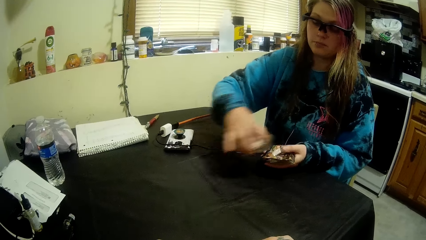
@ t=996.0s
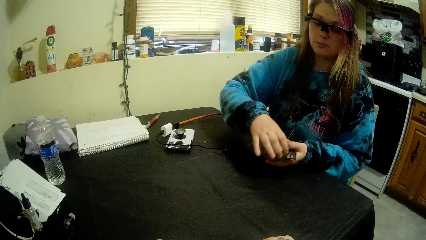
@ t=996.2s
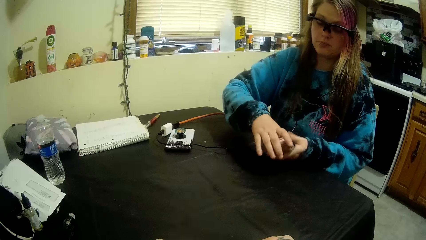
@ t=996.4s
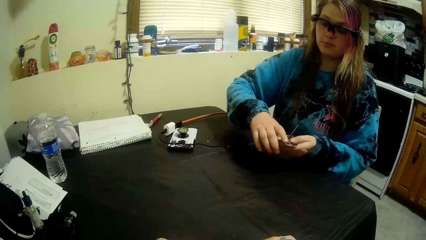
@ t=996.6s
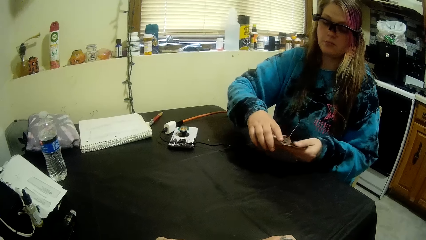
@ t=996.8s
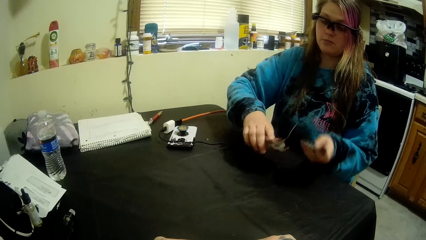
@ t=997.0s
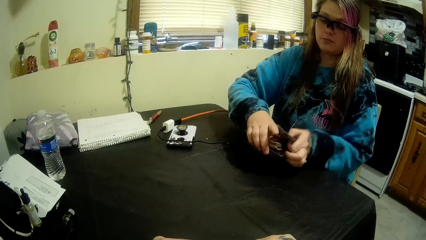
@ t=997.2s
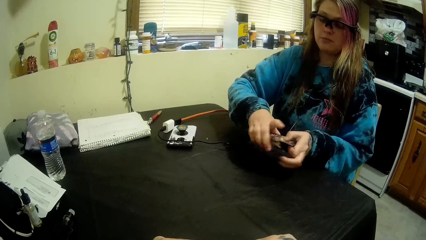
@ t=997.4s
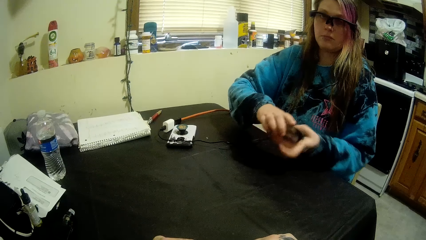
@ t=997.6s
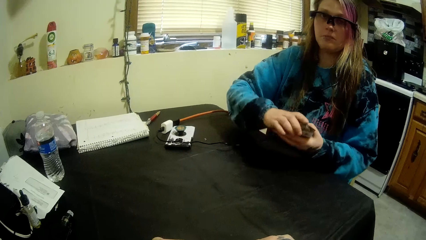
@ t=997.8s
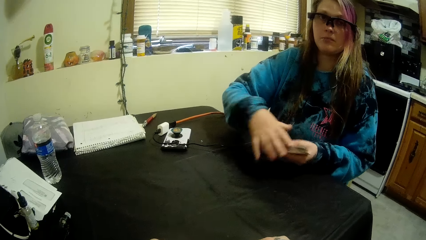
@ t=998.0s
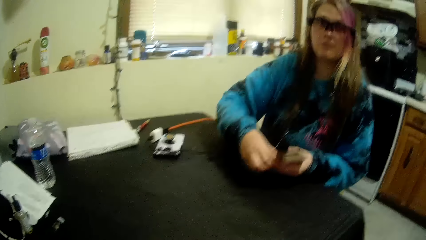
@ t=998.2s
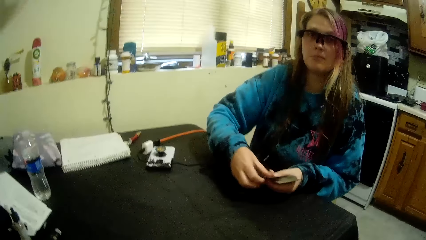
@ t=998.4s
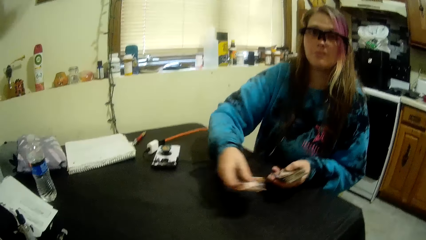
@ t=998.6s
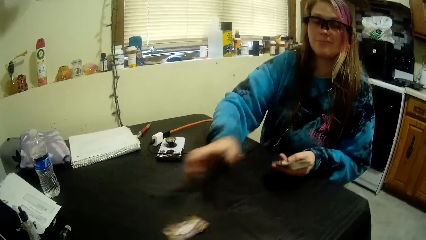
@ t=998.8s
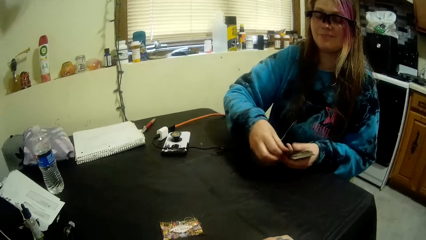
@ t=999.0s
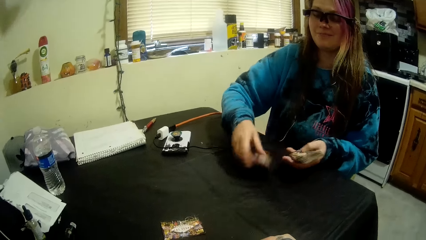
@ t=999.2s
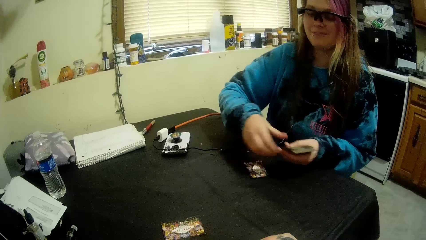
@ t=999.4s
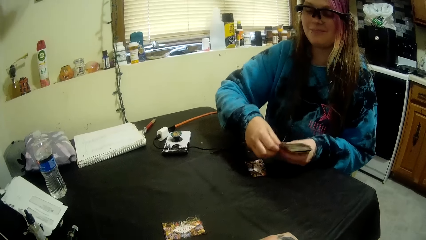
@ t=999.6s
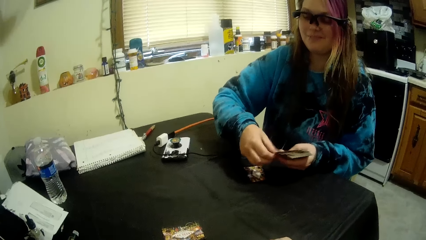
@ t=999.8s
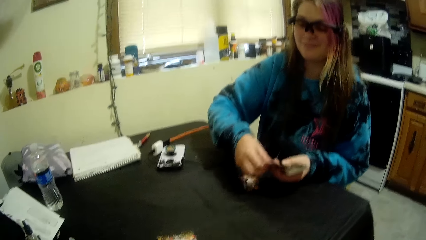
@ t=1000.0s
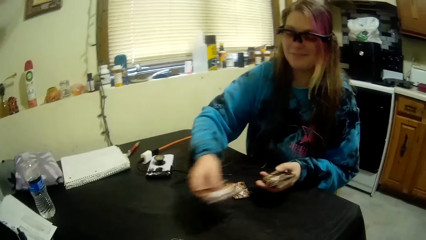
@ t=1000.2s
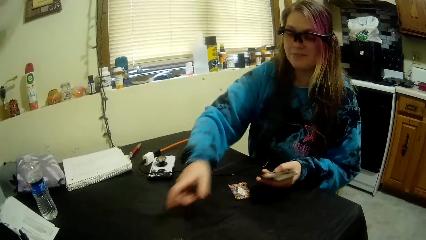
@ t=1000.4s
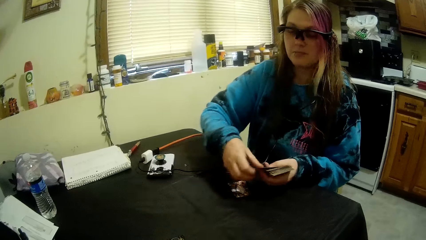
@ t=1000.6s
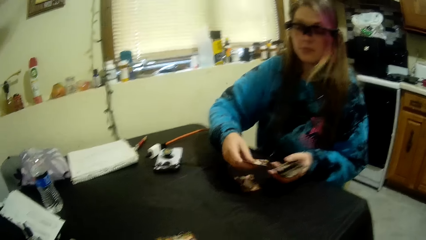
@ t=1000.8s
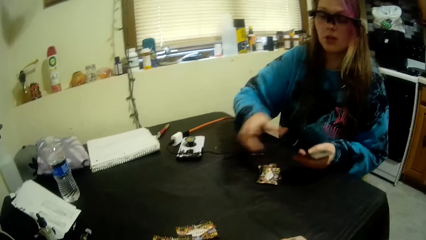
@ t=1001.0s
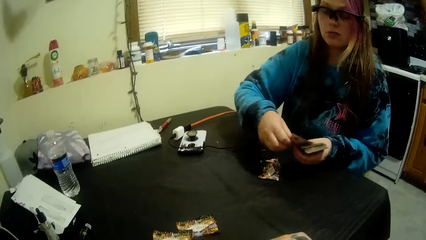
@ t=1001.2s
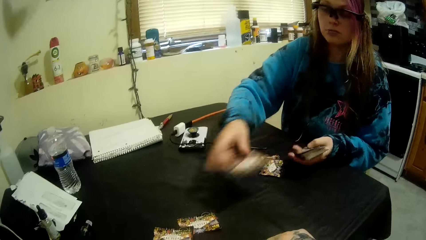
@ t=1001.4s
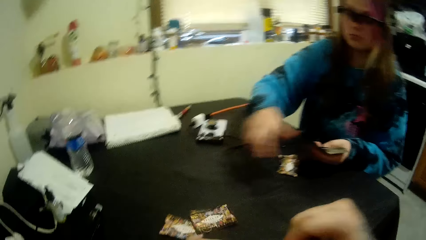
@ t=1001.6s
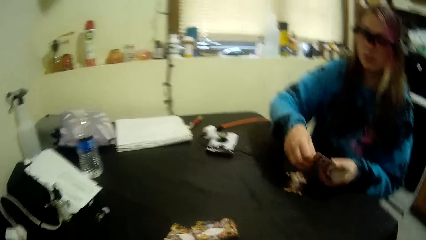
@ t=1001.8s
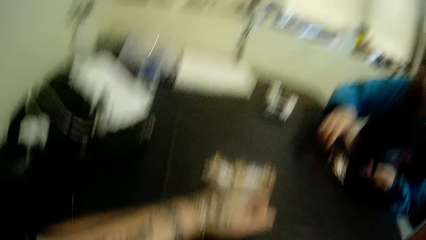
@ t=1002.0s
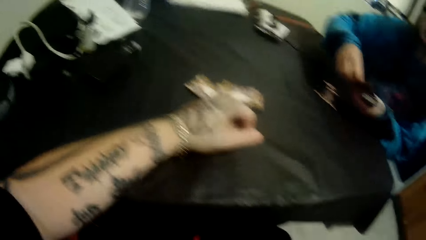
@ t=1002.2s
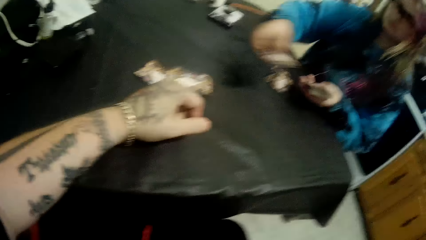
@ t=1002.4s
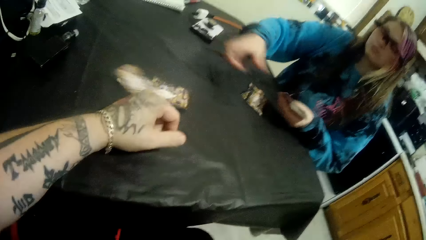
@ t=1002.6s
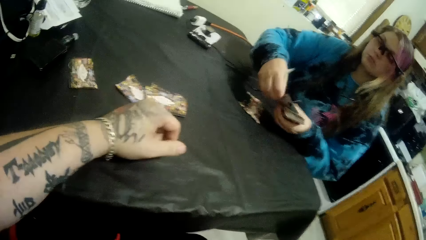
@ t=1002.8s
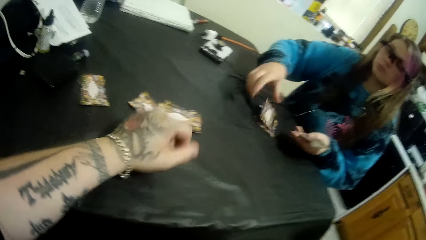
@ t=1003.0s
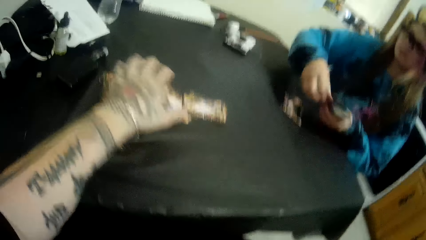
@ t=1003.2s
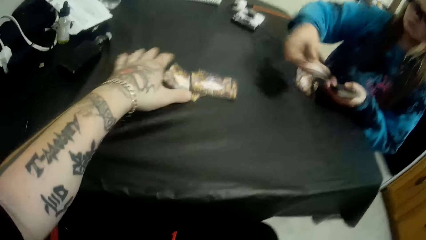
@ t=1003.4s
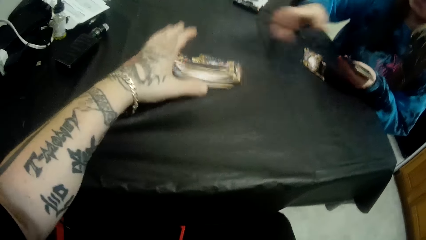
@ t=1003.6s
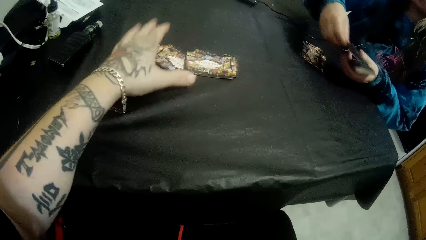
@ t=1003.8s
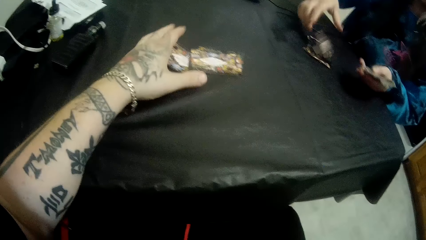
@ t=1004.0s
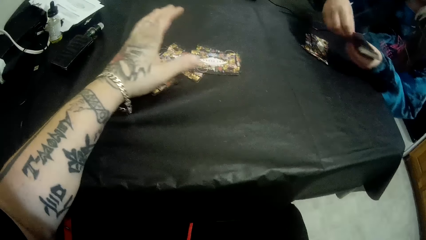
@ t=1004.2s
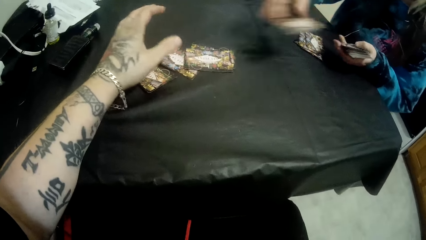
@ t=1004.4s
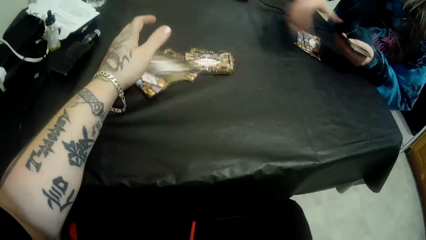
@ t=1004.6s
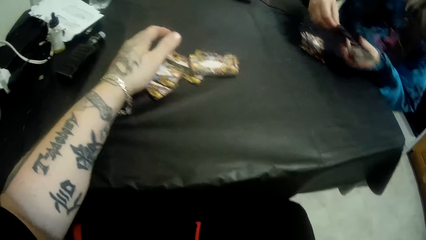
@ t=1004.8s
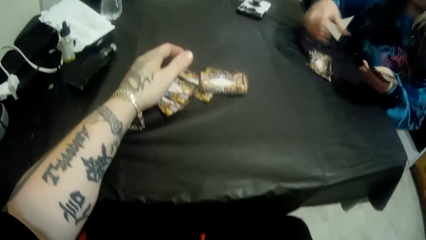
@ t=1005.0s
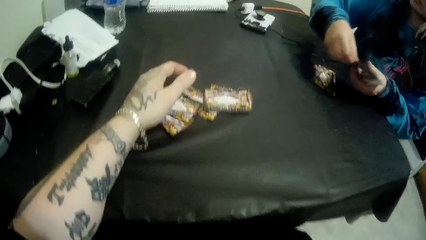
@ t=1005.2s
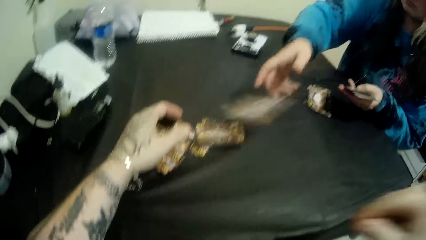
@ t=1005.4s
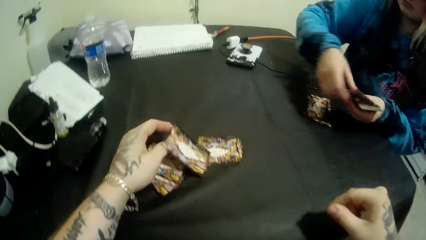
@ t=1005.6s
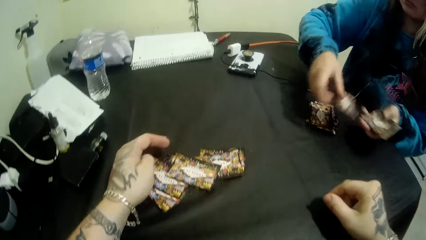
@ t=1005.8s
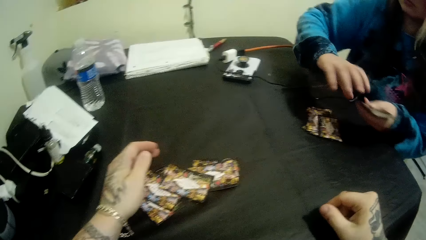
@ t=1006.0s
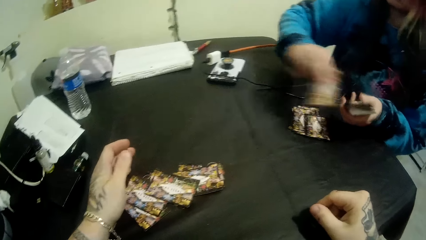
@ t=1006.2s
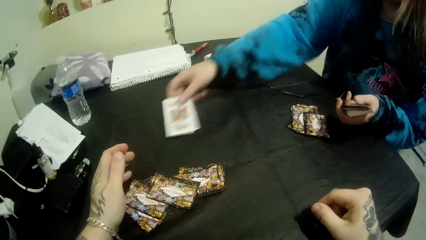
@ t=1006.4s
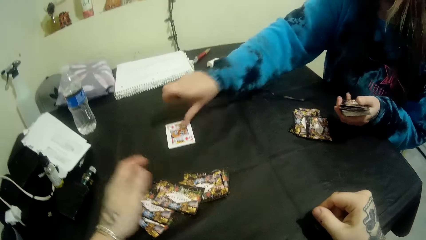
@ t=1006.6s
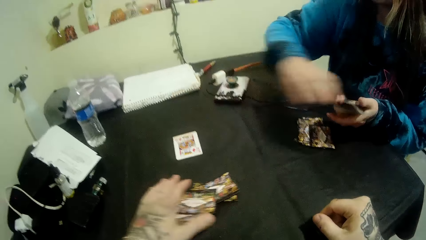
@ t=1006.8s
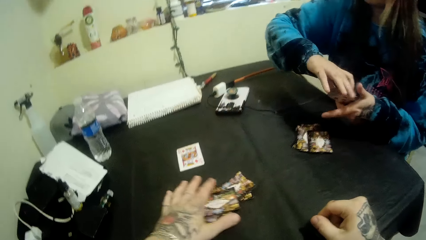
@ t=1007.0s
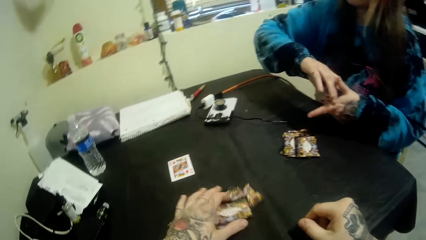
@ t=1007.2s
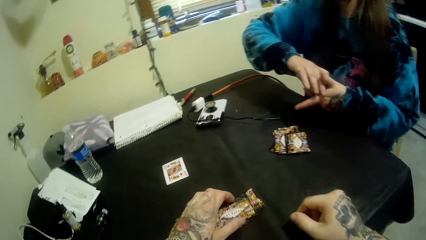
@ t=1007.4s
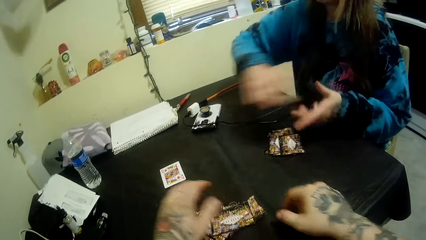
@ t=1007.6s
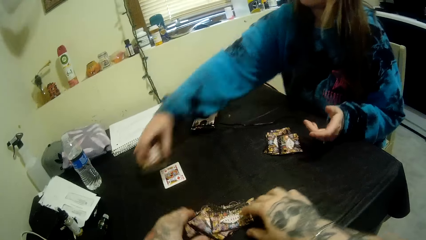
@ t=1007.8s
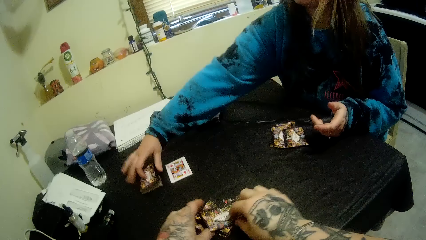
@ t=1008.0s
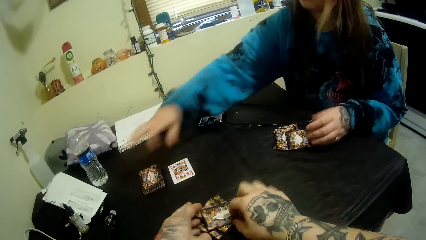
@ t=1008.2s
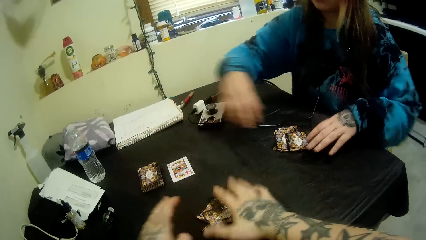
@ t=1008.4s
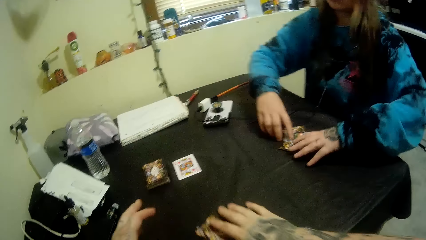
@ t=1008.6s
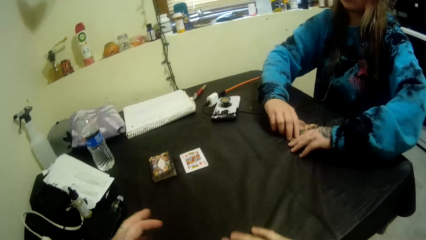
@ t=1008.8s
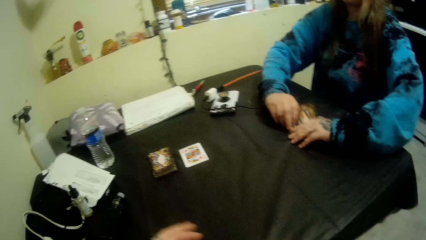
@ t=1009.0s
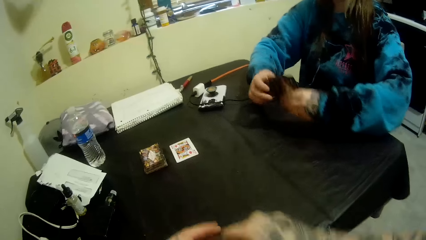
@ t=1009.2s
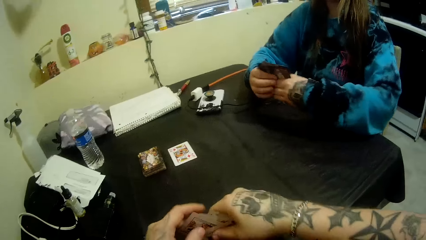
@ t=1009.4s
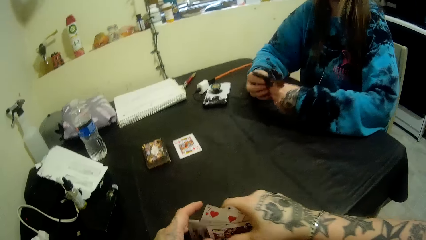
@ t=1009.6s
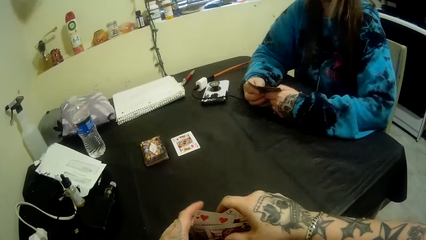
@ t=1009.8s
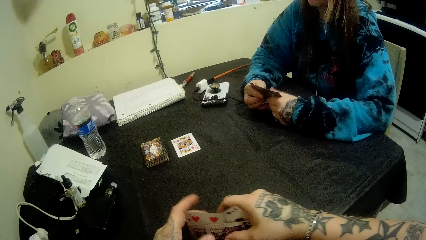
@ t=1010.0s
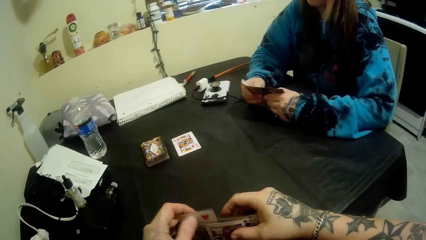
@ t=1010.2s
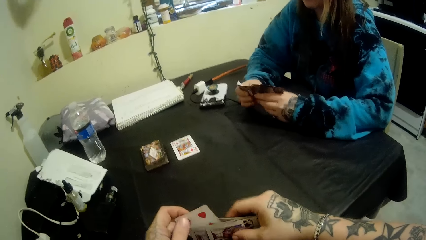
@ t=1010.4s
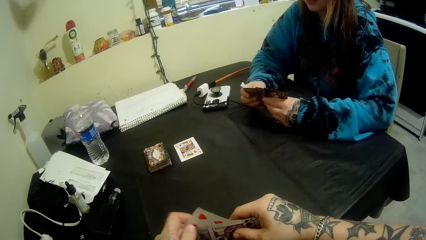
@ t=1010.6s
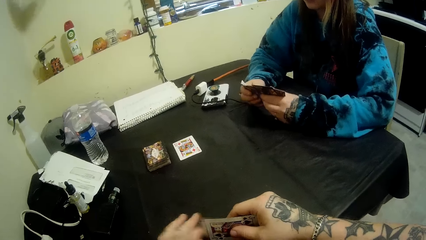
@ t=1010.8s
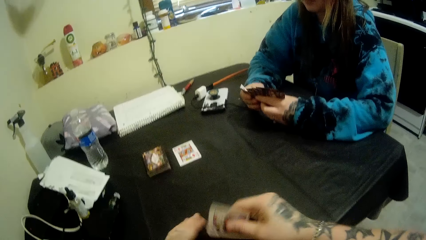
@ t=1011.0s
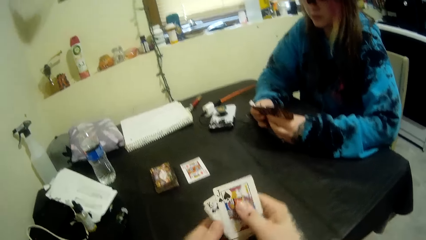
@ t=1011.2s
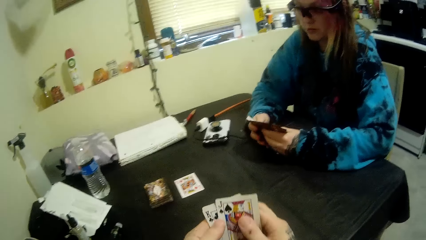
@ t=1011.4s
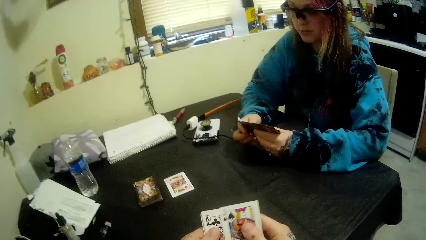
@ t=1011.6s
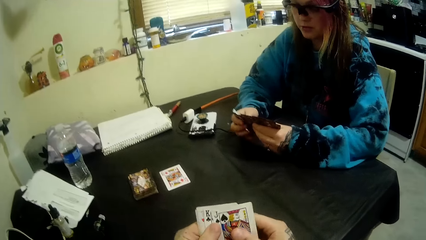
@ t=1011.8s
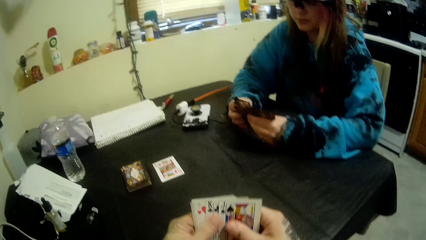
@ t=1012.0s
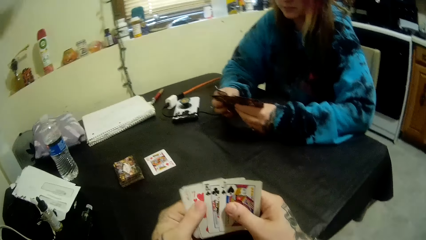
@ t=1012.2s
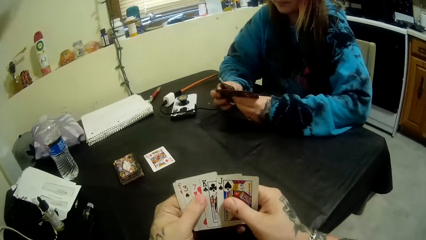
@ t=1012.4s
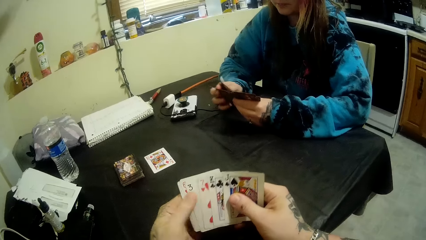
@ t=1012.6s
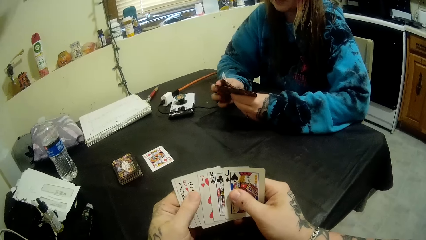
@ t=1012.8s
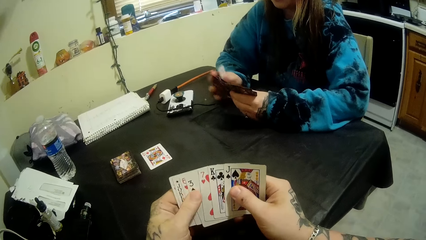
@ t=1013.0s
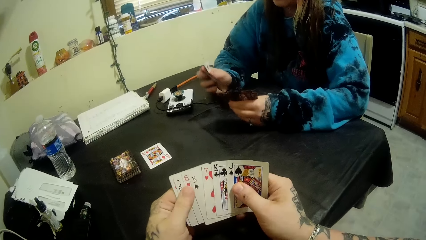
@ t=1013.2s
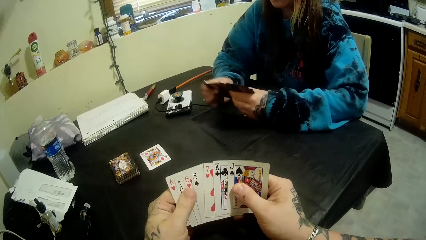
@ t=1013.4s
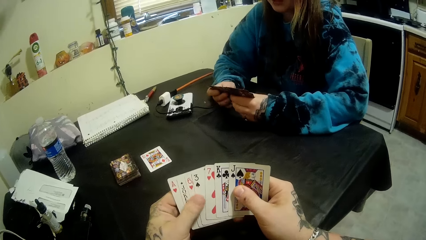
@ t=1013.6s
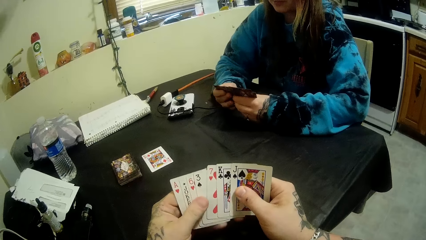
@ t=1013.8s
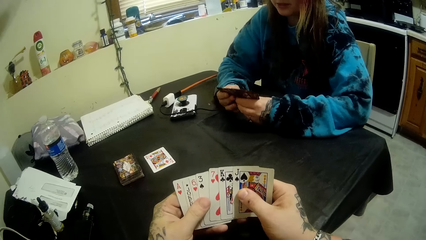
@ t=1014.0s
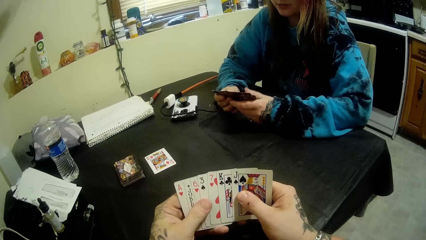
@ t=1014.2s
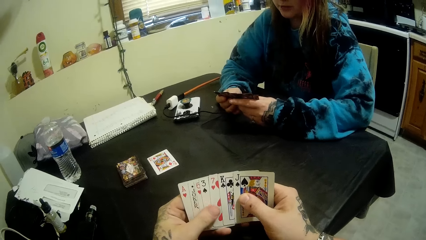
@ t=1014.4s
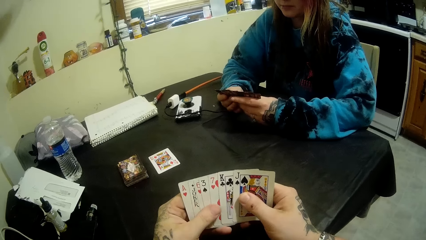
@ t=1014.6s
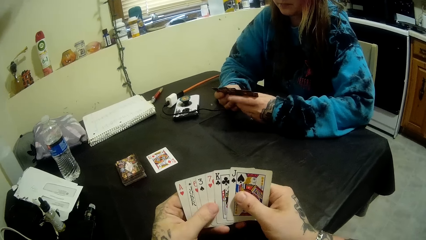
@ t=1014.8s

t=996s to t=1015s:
A woman mixes cards, distributes the cards on the table with her hands and puts a card down. The camera wearer puts his hands on the cards. He packs the cards with his hands and picks a card. The woman puts the cards down and picks a card. The camera wearer holds the card. The woman inspects the cards in her hands. The camera wearer inspects the cards in his hands.
